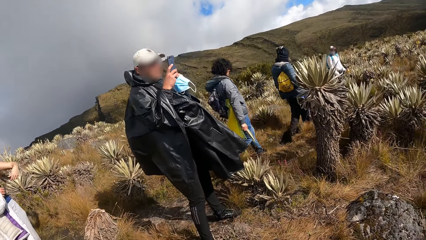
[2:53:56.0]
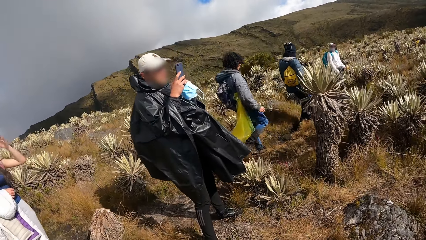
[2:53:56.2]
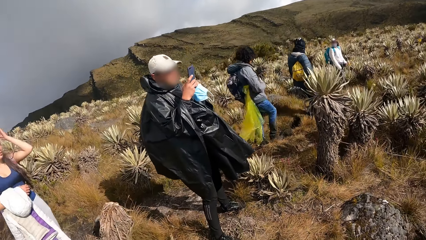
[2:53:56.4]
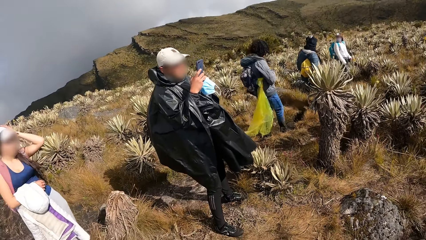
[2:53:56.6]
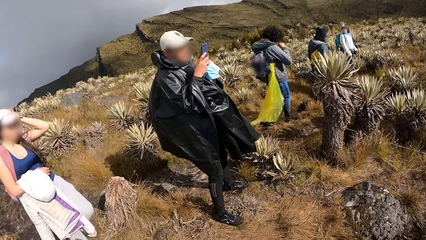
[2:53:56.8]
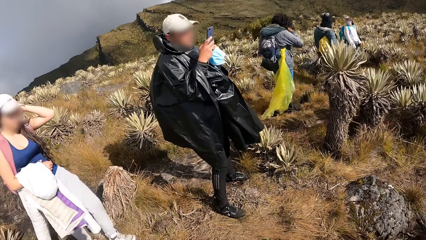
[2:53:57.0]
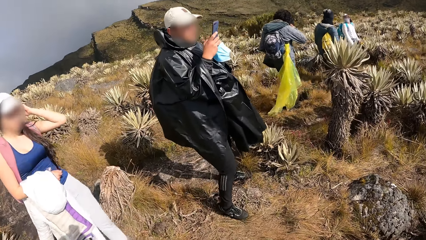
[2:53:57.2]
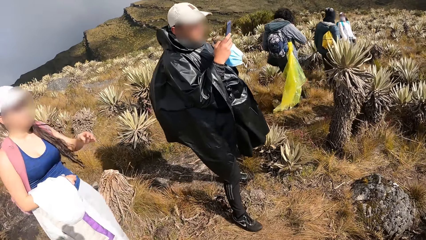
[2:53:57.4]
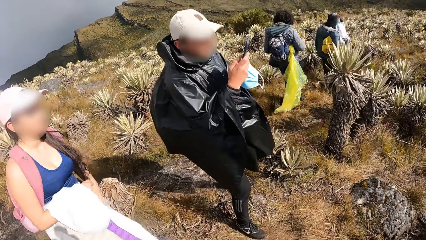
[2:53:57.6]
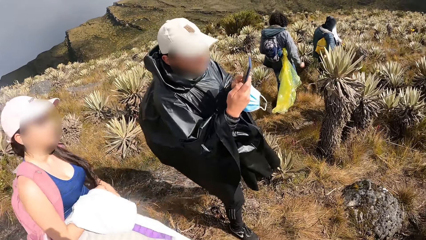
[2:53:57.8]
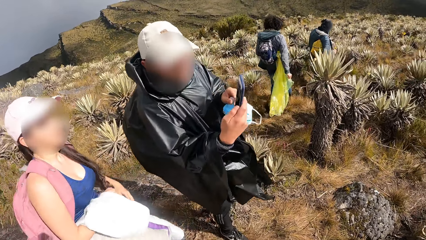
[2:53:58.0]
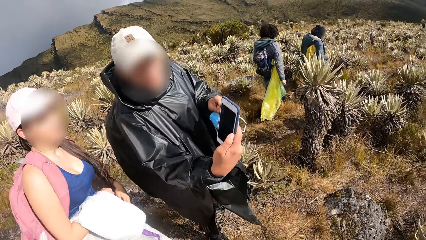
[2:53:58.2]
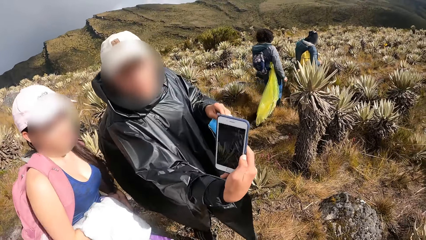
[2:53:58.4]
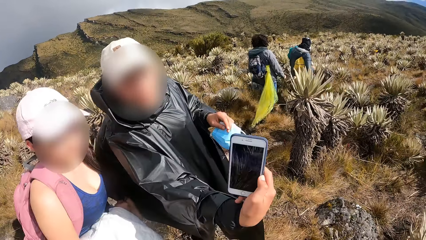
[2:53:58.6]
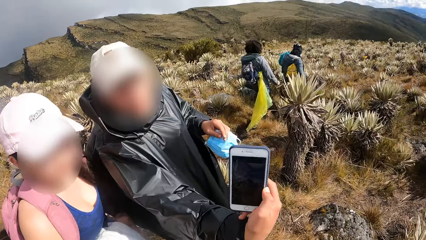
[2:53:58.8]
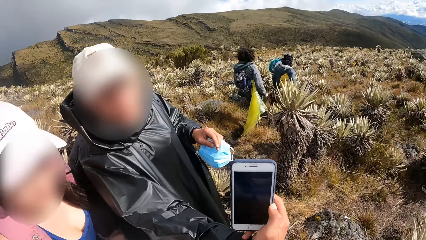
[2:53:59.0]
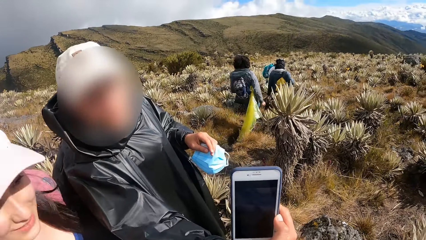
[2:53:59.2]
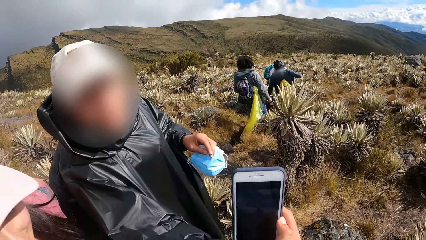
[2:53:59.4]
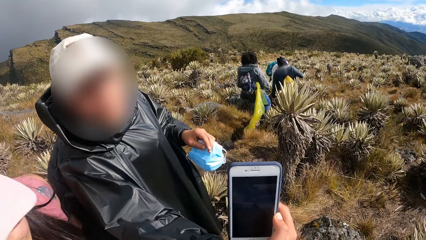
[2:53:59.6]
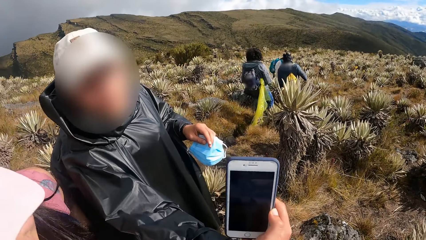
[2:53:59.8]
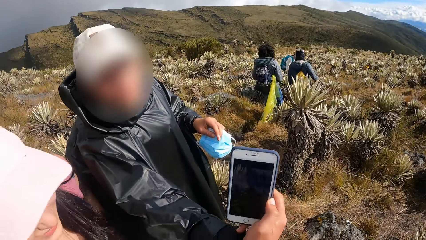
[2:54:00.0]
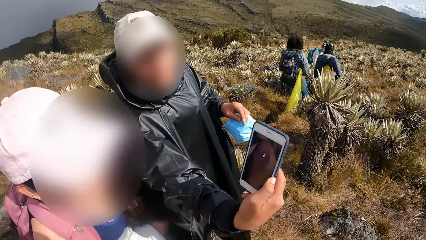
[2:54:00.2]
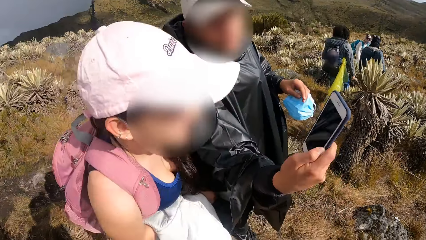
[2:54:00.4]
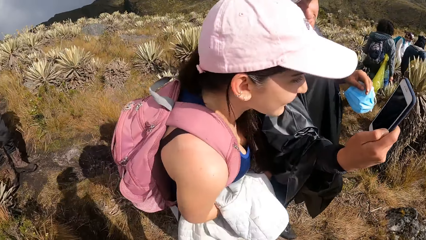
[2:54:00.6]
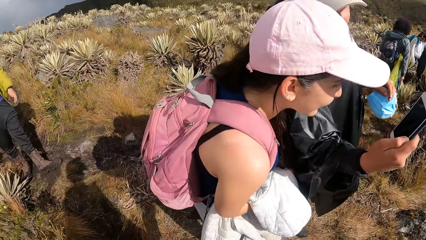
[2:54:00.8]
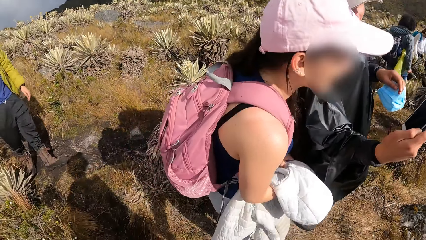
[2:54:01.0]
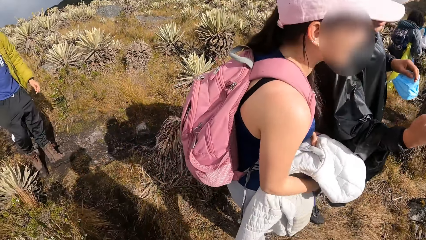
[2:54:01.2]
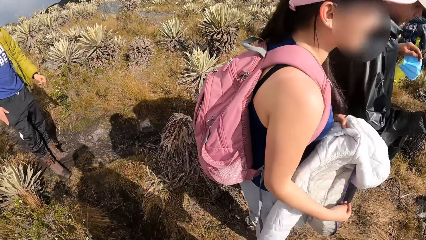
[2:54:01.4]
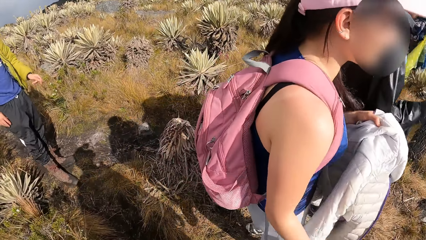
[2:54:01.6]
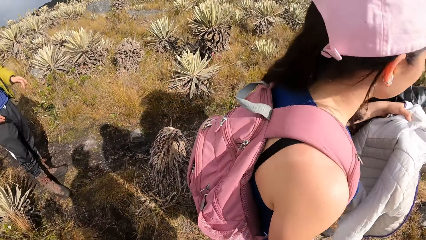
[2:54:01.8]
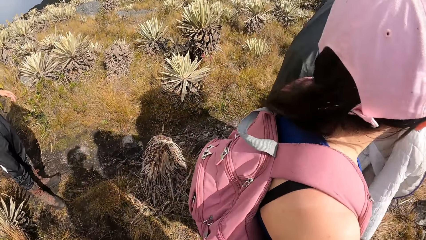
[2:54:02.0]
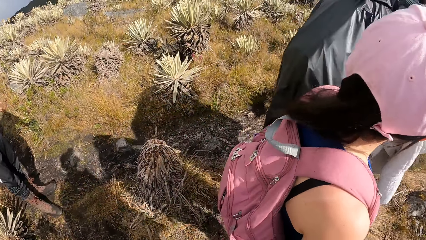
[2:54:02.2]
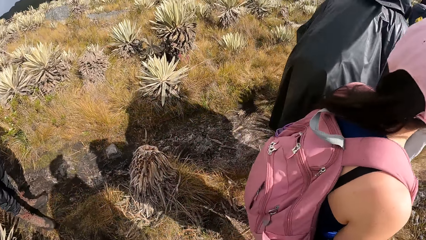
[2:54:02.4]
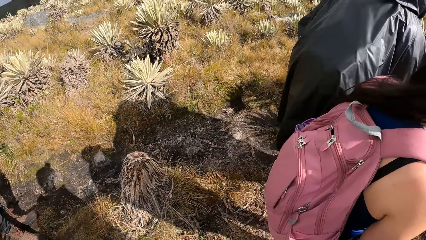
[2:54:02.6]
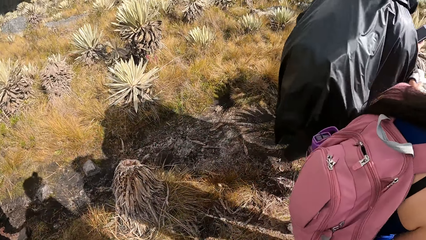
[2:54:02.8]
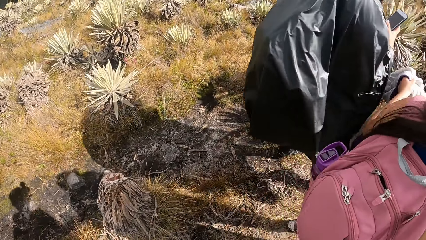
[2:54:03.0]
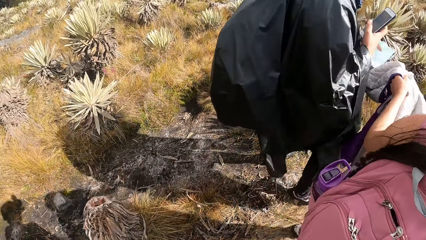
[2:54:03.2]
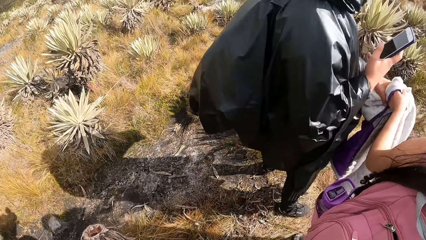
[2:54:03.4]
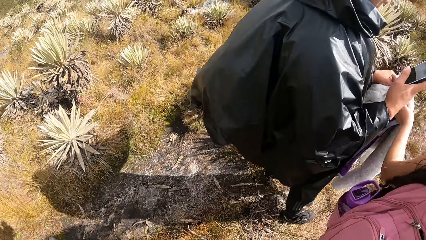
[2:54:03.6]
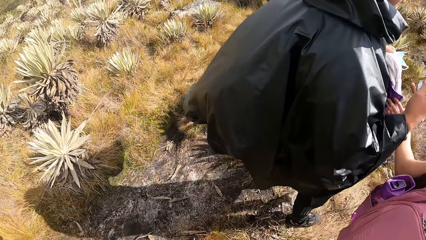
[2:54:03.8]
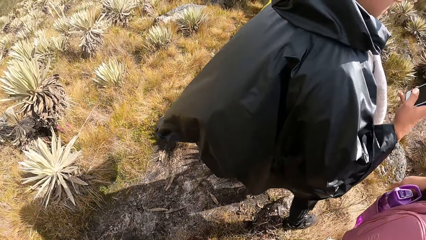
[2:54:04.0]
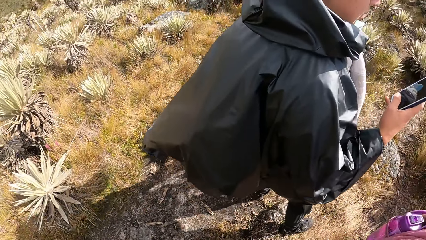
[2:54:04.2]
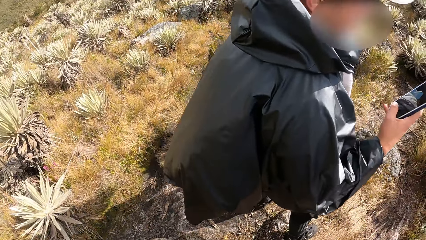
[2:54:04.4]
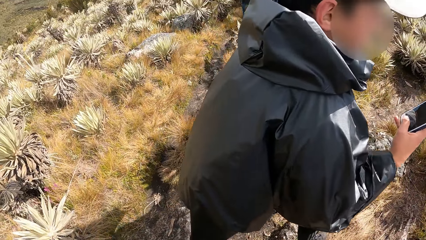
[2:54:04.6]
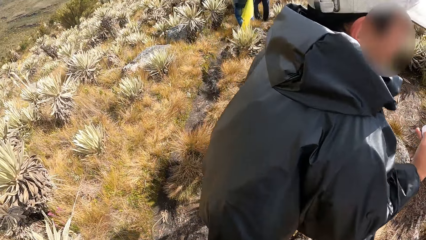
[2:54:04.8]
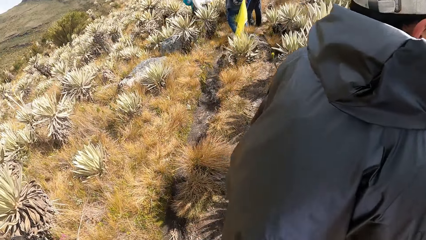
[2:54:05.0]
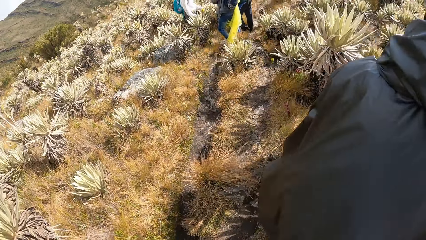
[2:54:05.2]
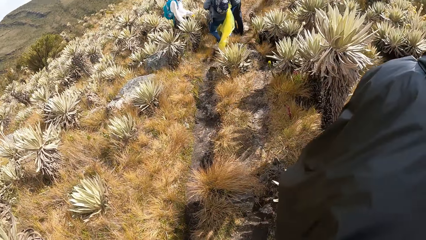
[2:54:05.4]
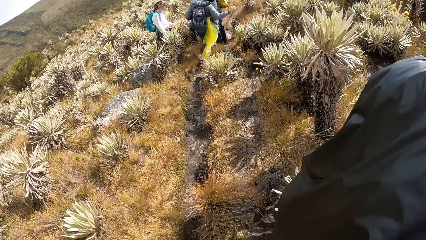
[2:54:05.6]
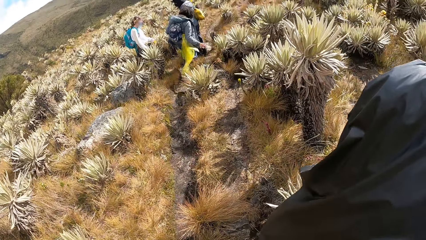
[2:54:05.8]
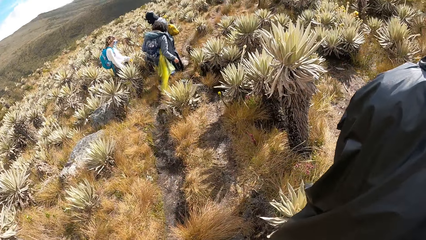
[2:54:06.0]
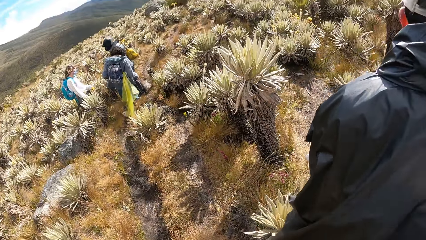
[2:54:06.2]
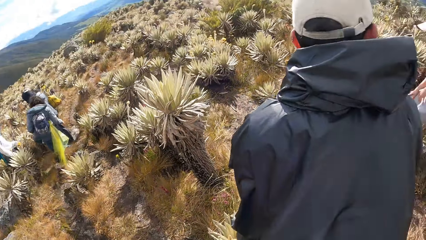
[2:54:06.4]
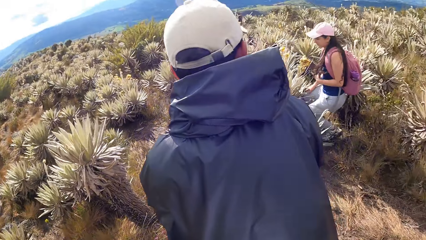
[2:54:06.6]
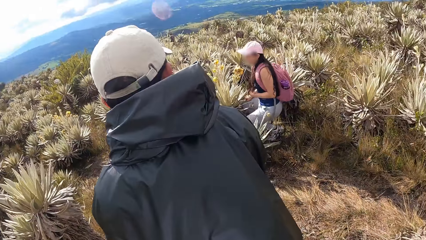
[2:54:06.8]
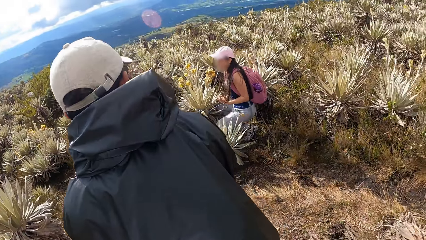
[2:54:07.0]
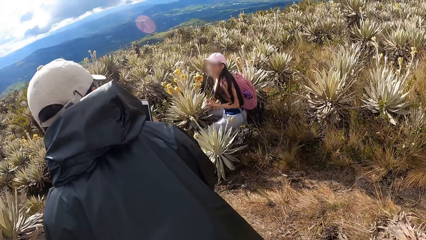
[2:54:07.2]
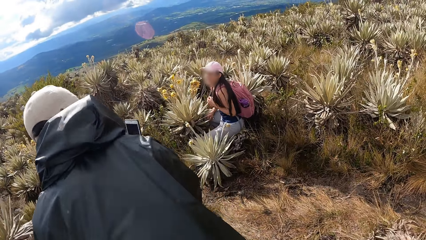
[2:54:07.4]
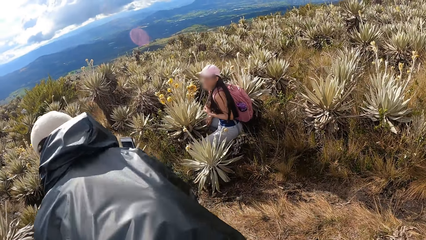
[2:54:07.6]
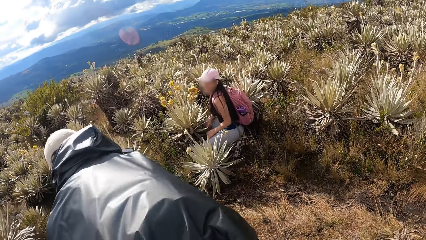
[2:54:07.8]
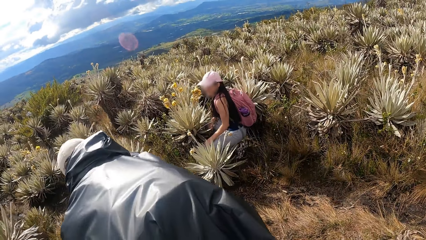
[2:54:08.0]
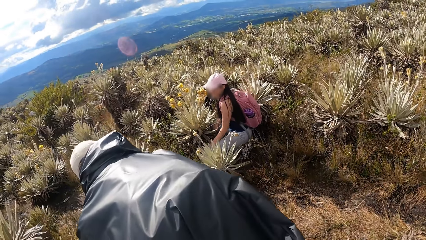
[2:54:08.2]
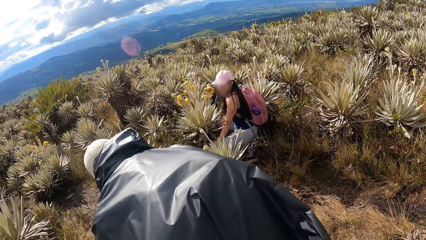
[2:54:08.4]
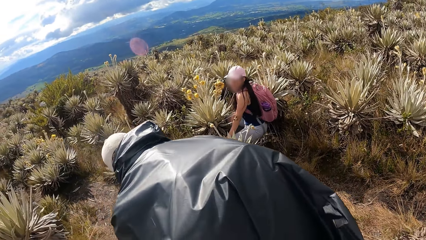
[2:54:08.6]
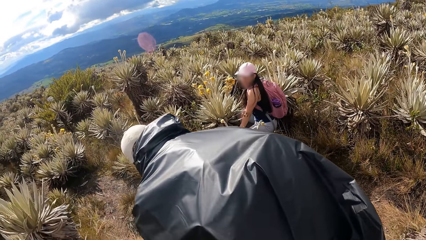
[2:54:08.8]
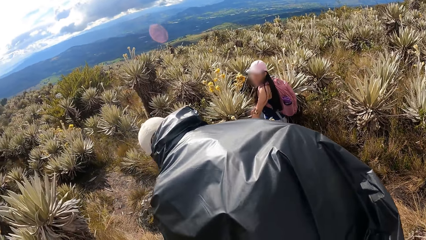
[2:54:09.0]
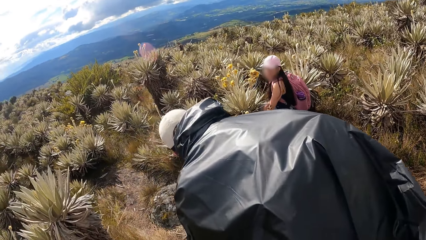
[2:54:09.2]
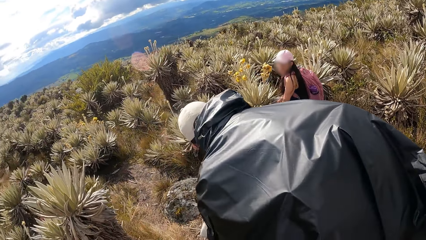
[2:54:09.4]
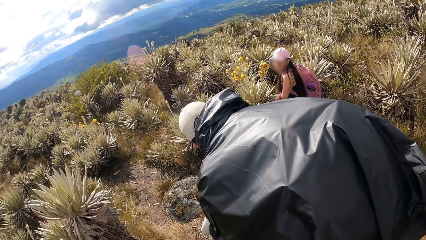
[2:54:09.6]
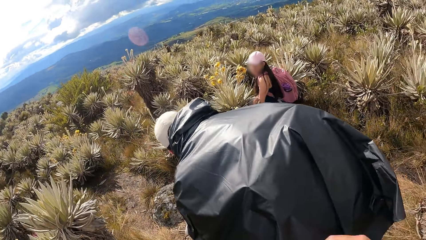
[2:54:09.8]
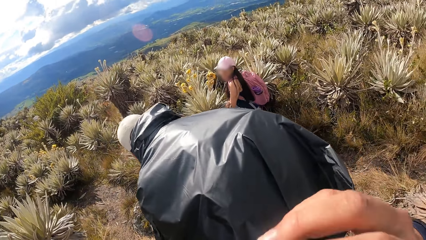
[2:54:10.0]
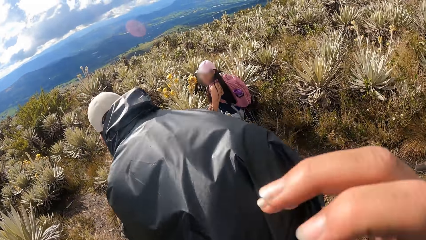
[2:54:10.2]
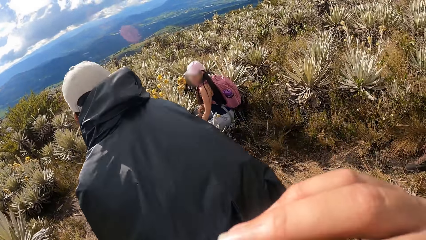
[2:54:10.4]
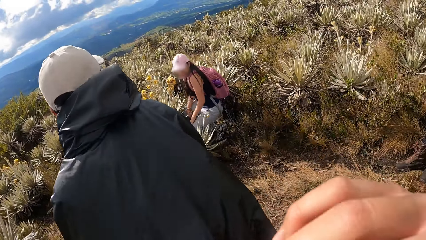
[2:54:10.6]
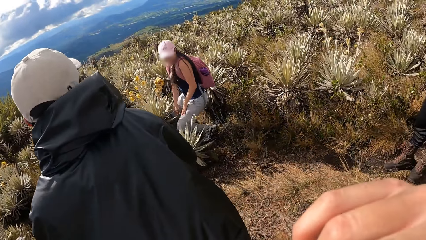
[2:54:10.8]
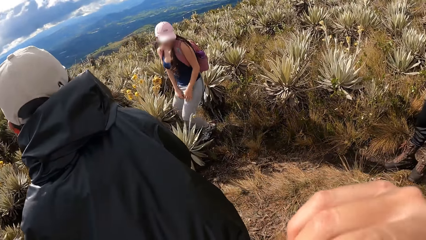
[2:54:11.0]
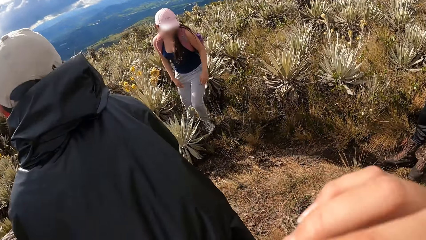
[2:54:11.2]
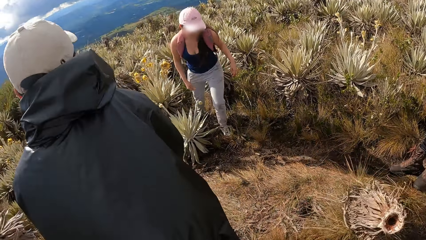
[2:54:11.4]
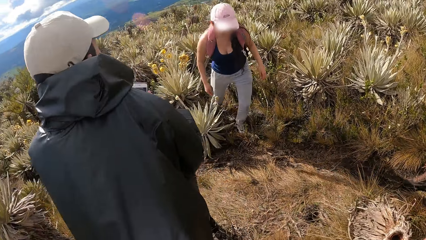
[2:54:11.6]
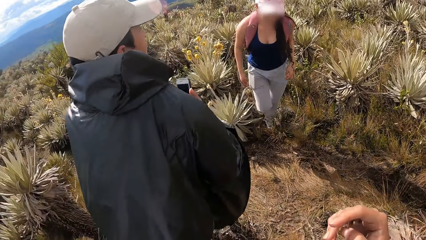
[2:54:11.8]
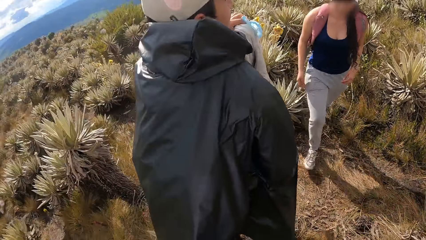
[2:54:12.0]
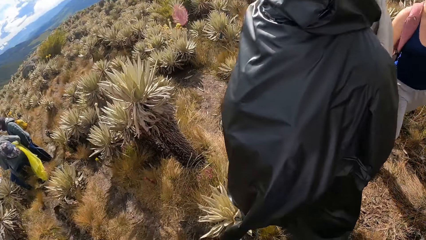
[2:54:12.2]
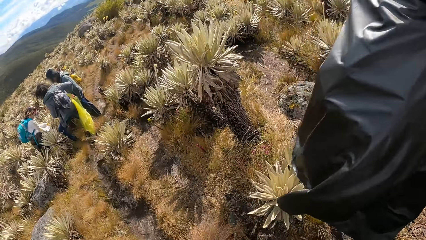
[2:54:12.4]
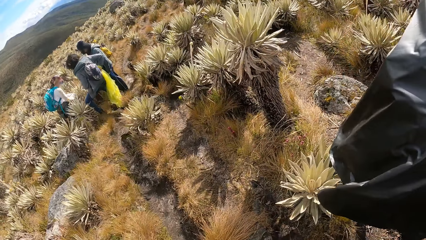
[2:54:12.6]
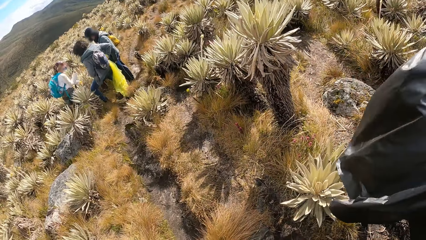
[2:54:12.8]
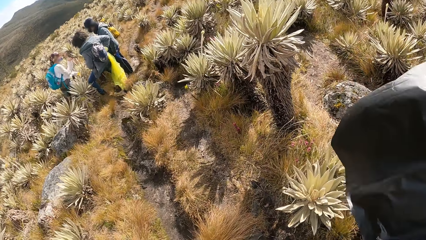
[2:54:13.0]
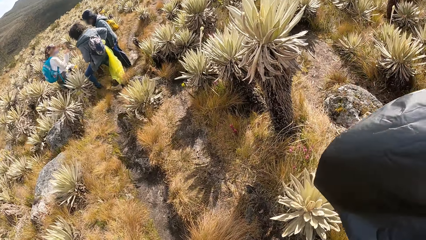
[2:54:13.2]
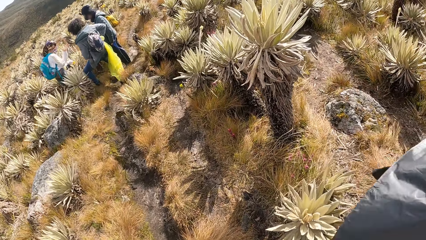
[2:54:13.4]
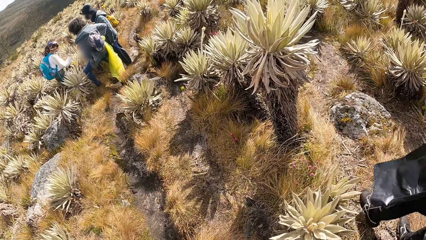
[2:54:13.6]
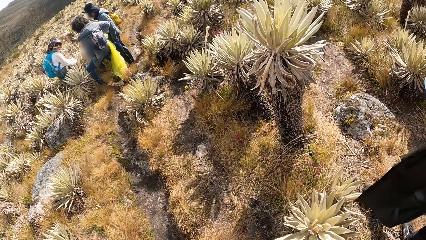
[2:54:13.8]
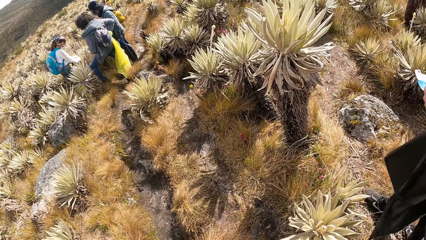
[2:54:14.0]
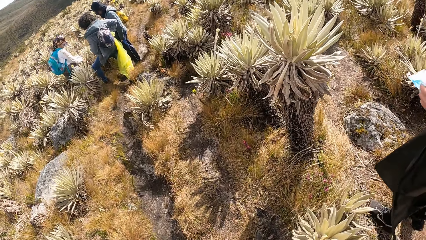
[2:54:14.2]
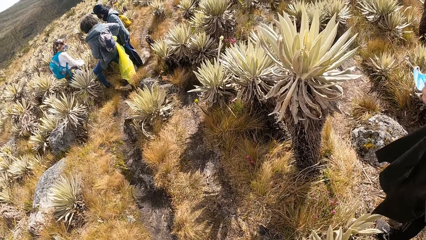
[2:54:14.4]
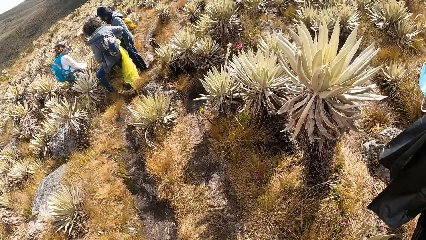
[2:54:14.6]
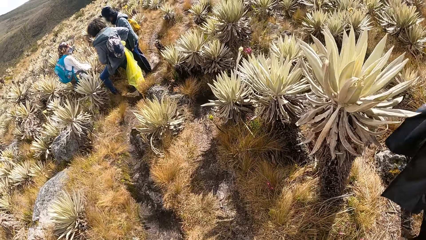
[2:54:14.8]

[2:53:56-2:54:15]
A woman aligns her hair with the left hand. The camera wearer walks ahead. A man shows the phone to the camera wearer. The camera wearer looks at the phone. They walk ahead. The woman gives a pullover to the man. The camera wearer looks around. The man takes a photo with the phone. The camera wearer lifts the right hand. They look around.
